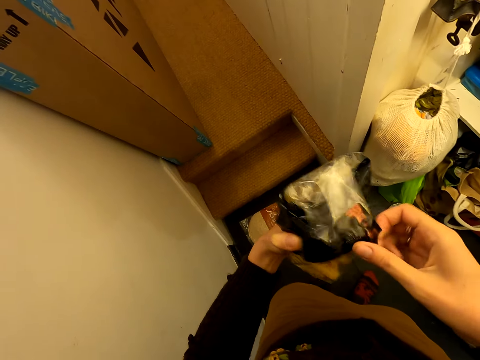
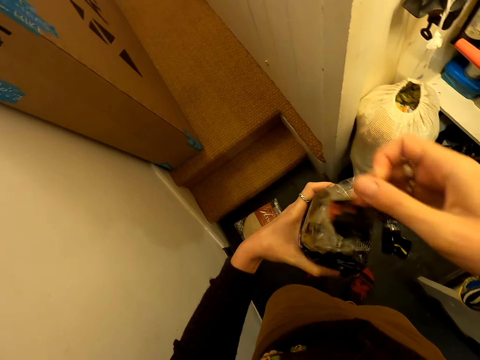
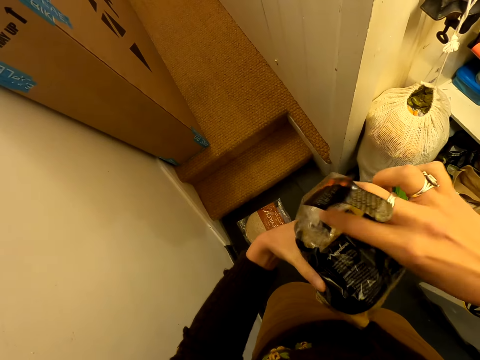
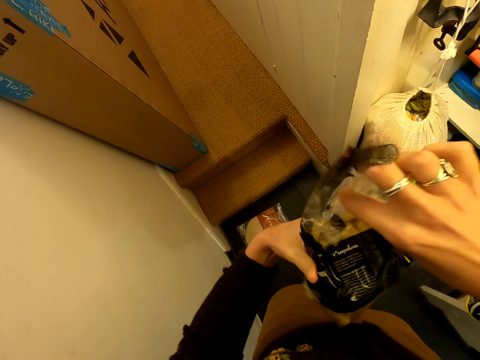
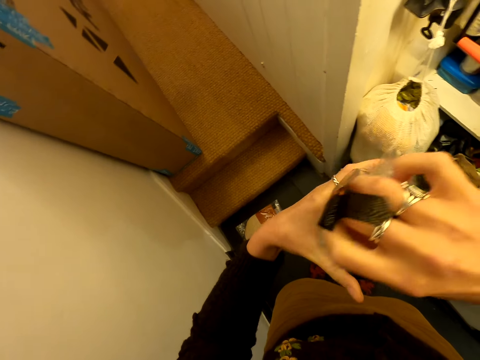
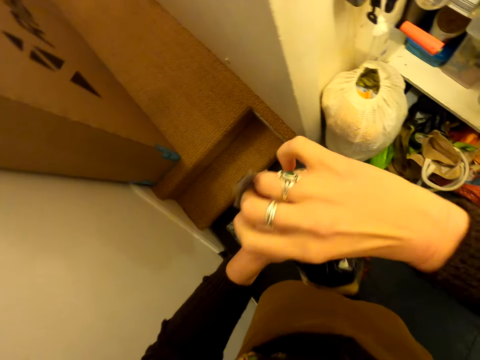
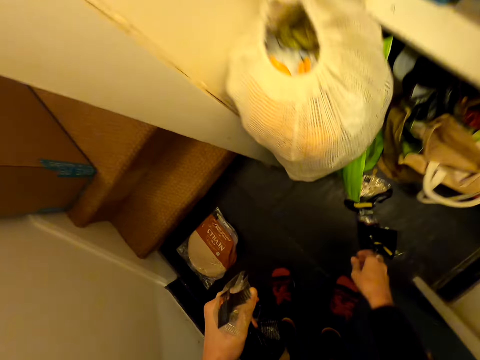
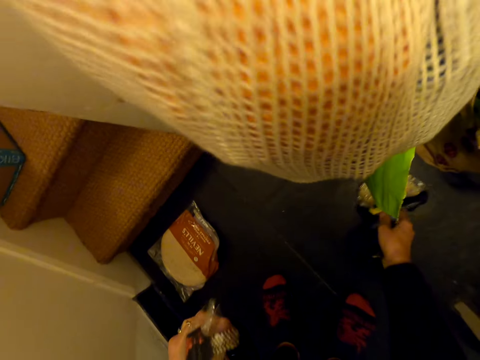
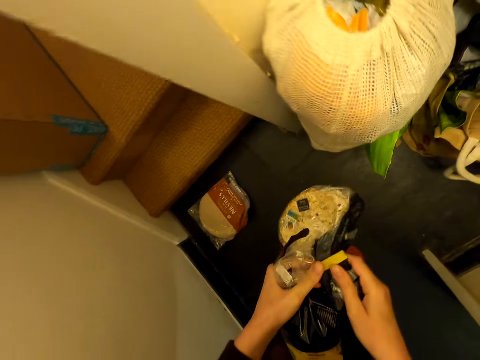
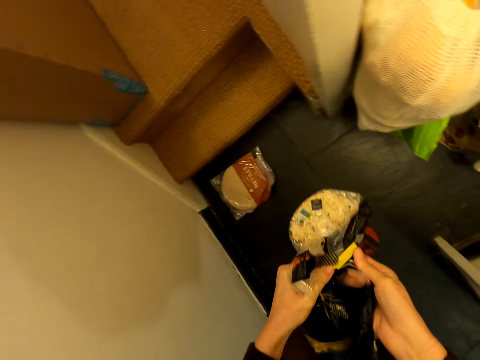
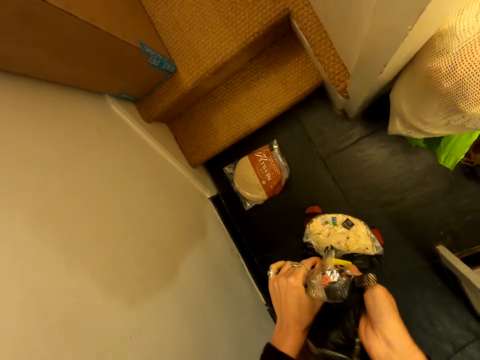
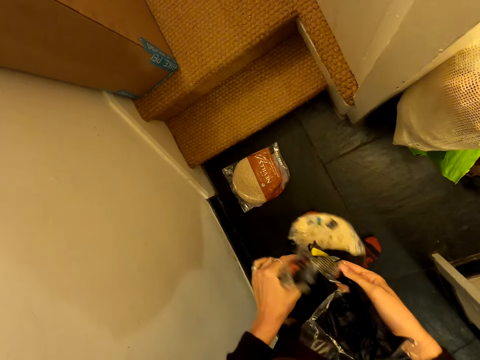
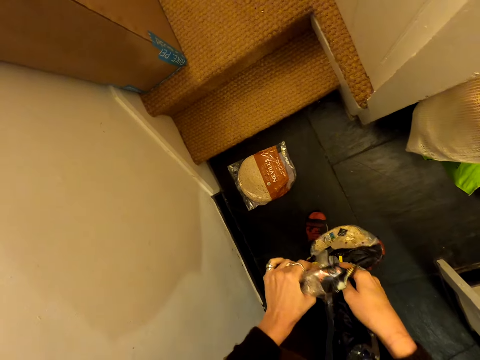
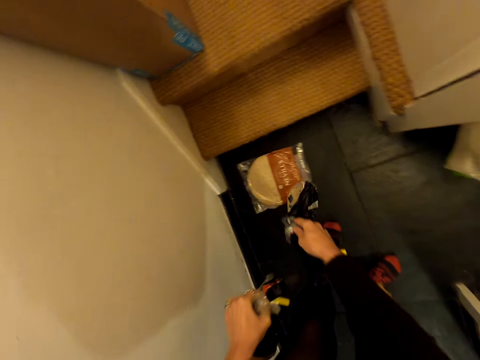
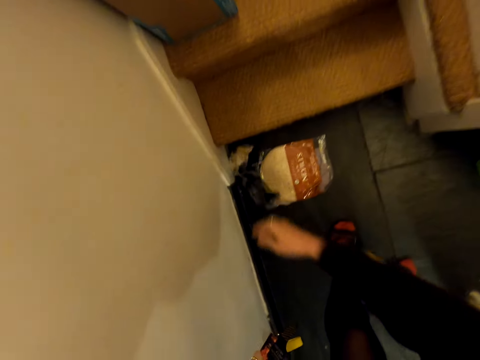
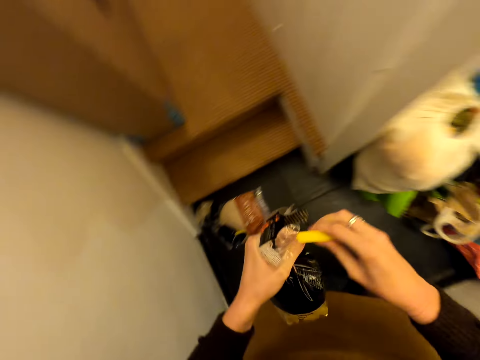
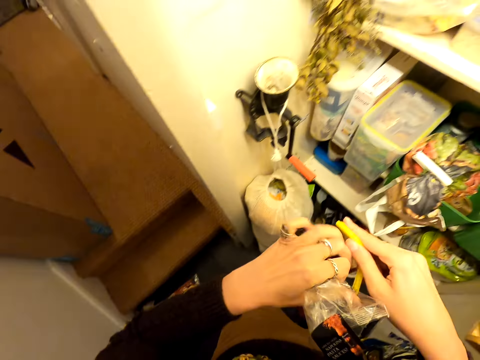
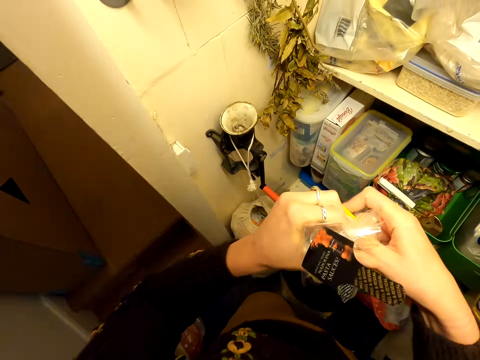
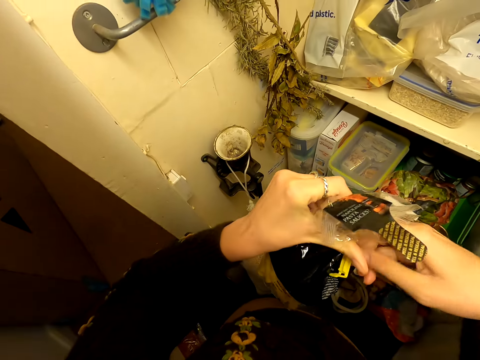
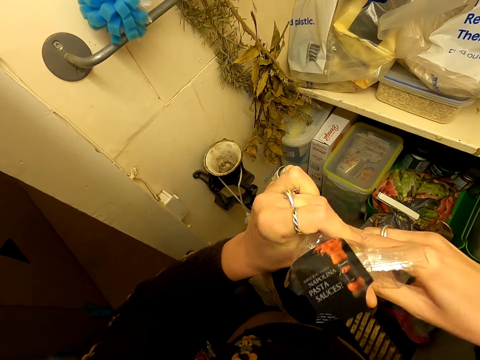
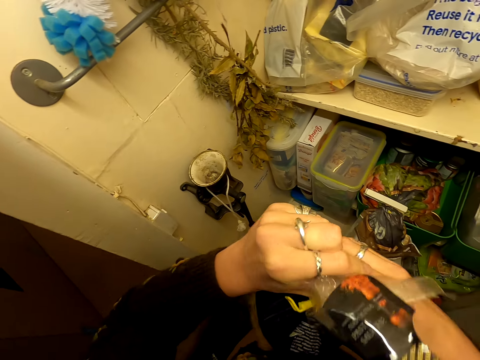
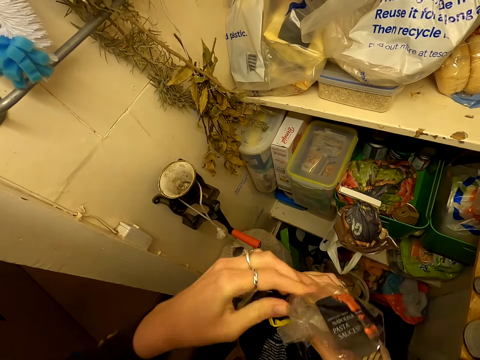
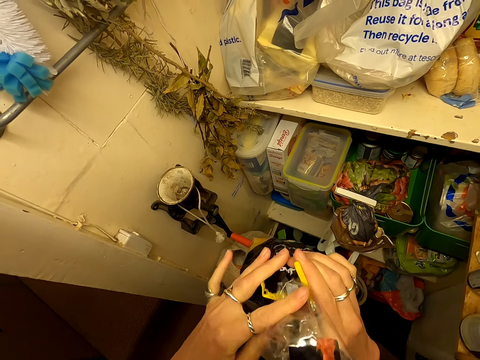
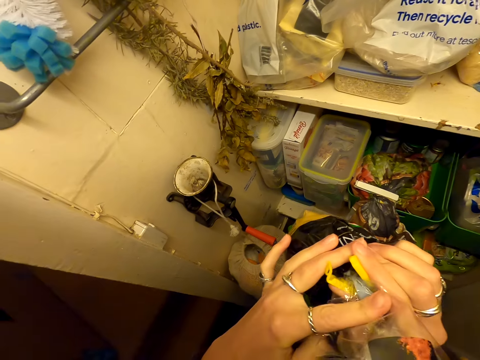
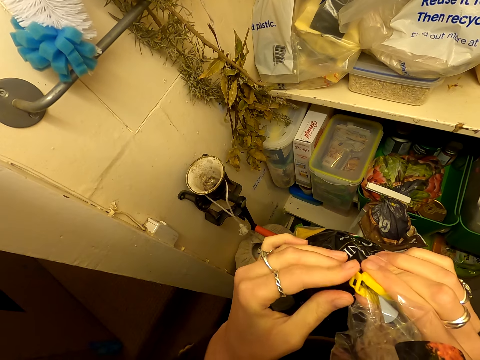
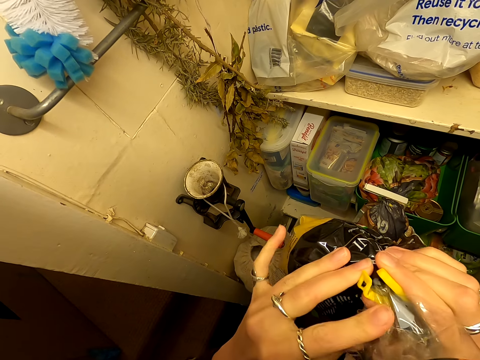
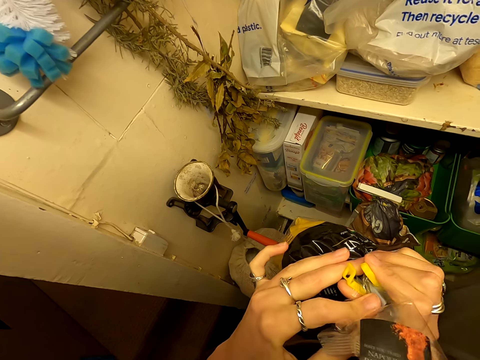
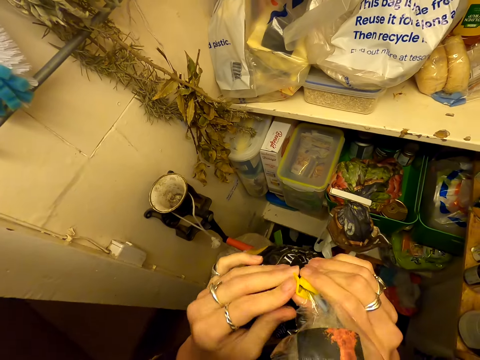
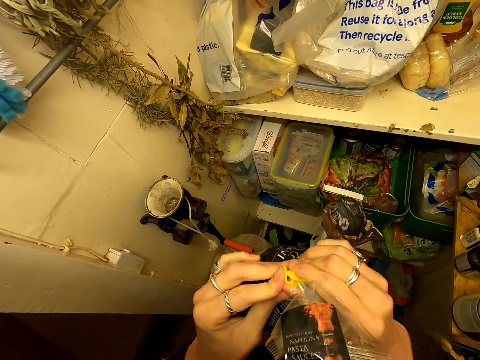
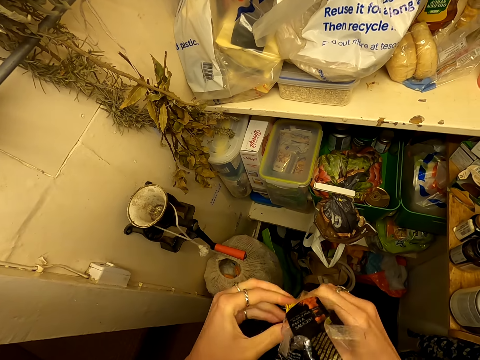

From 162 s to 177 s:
The camera wearer picks a packet on the floor. They open the macaroni. They untie the packet. They put the packet of macaroni on the floor. They adjust a clip. They tie the packet with the clip.

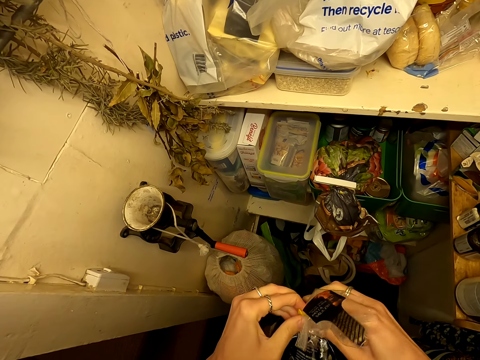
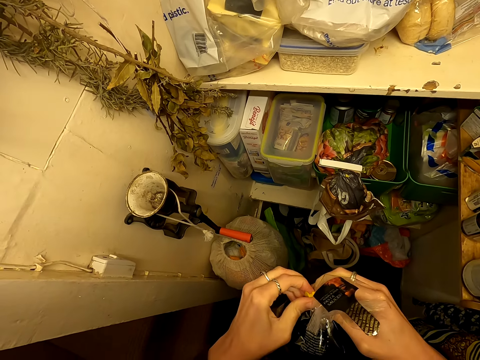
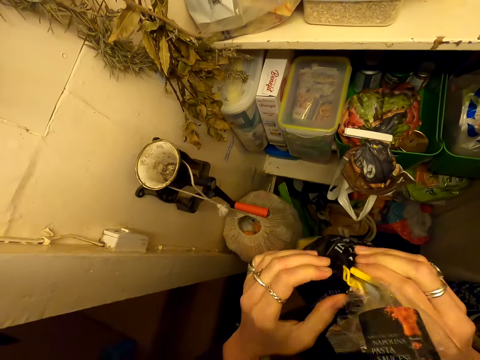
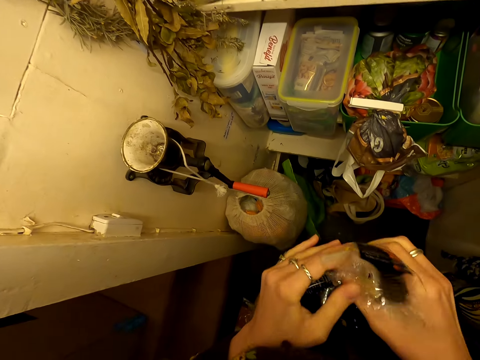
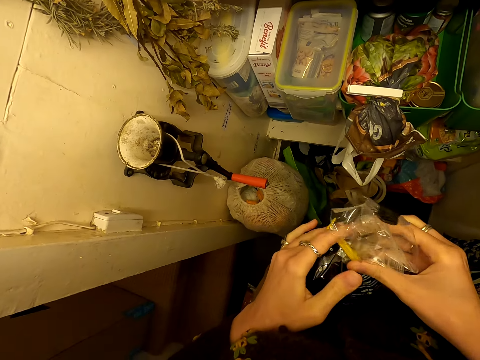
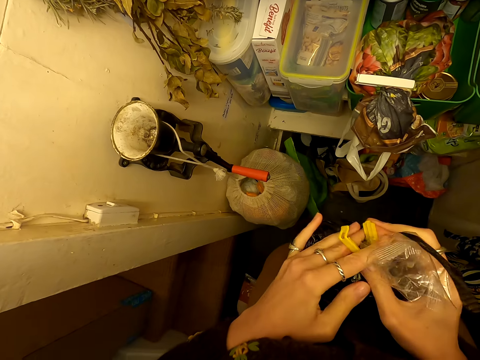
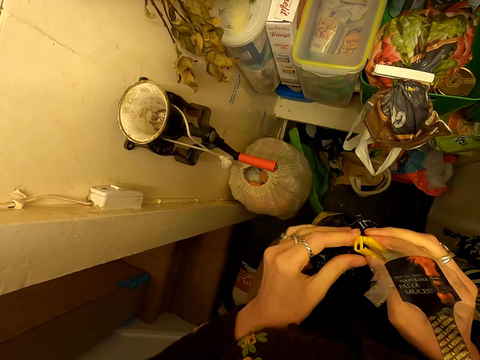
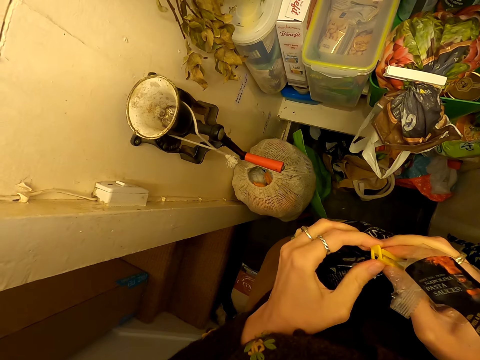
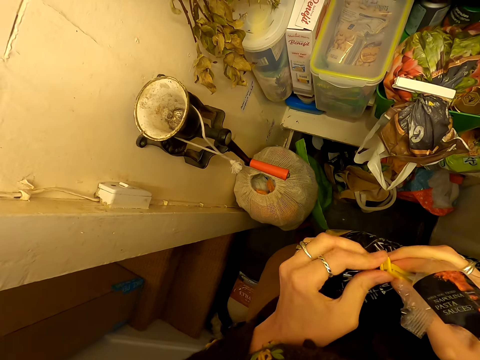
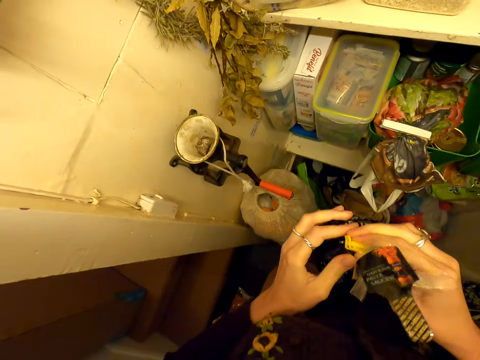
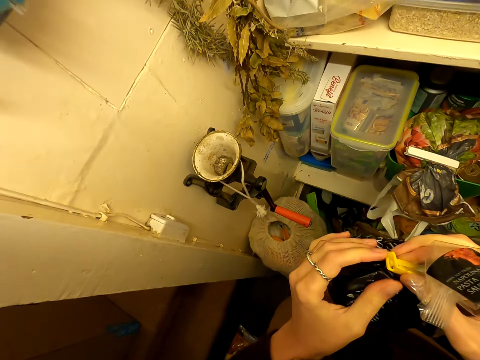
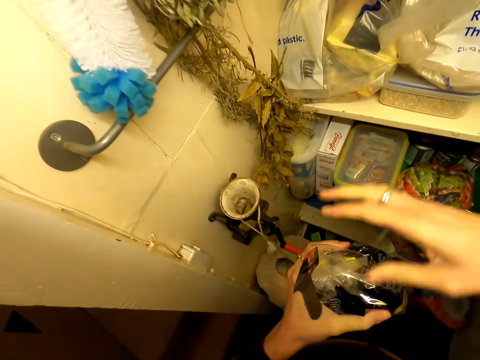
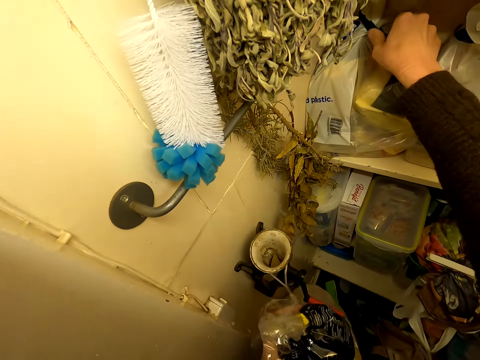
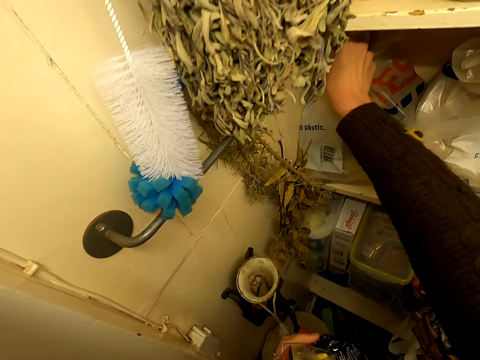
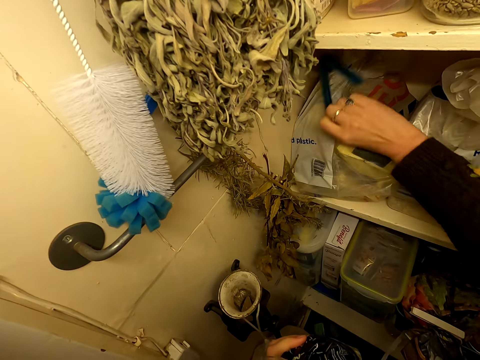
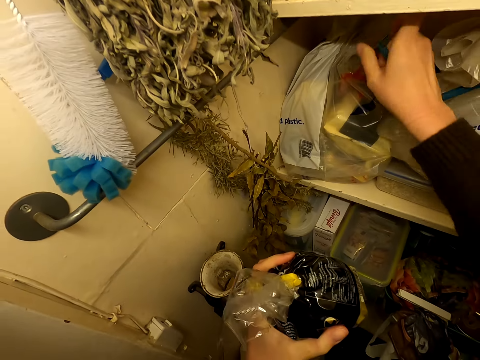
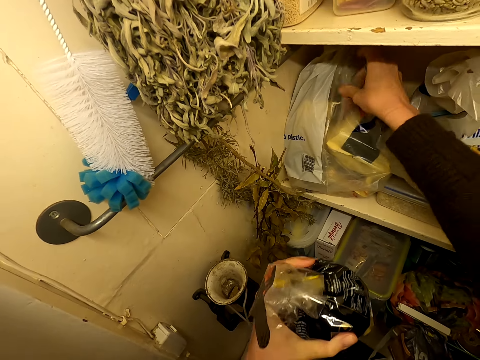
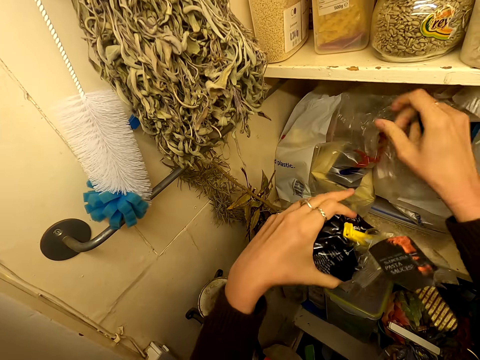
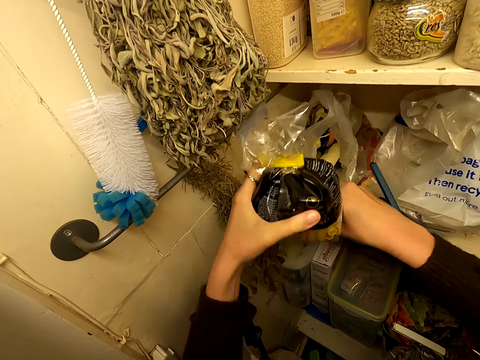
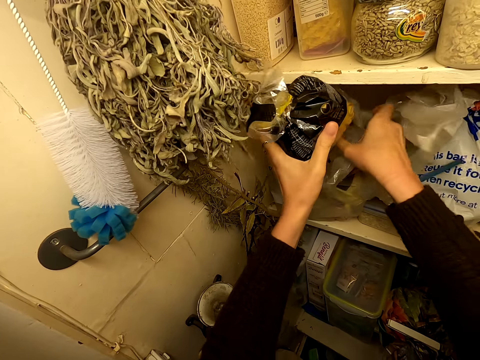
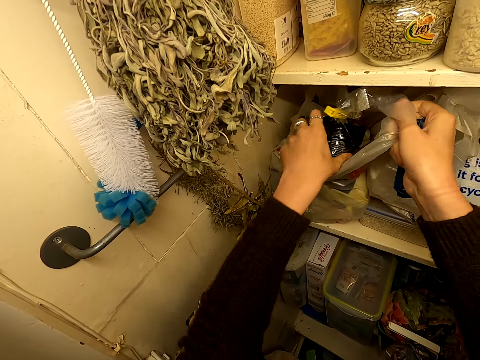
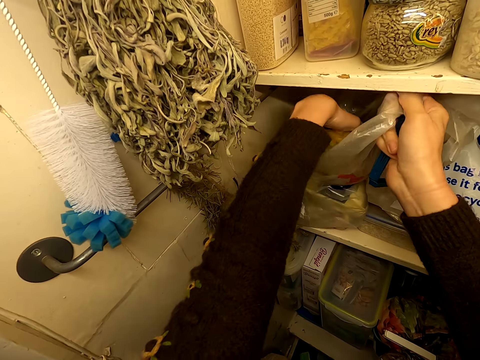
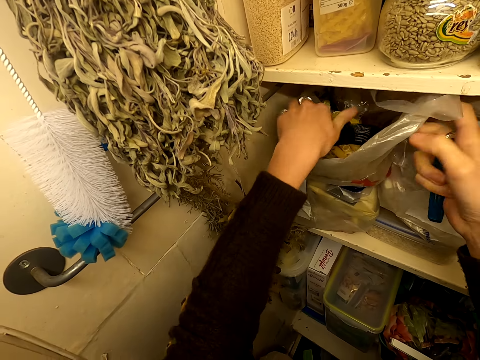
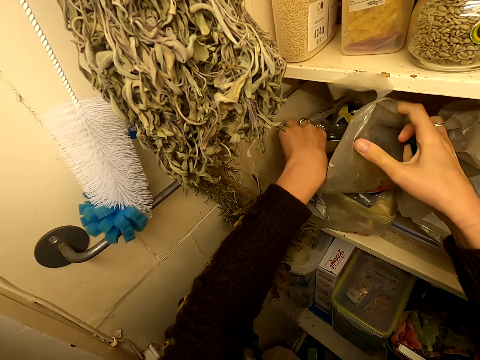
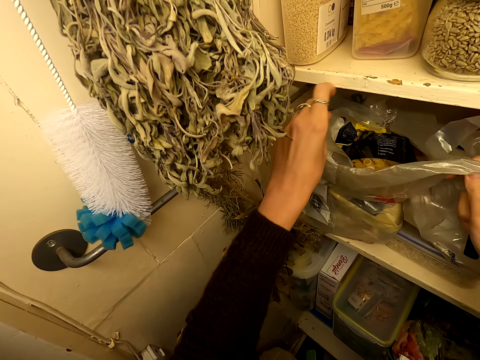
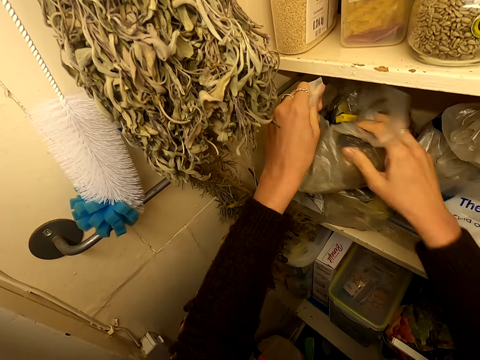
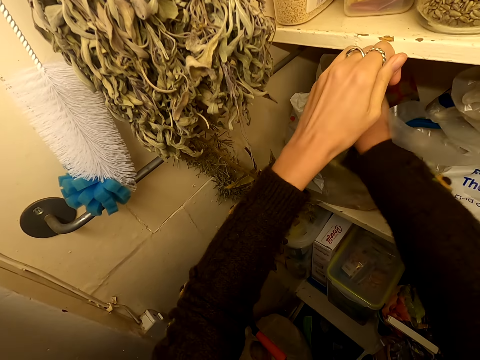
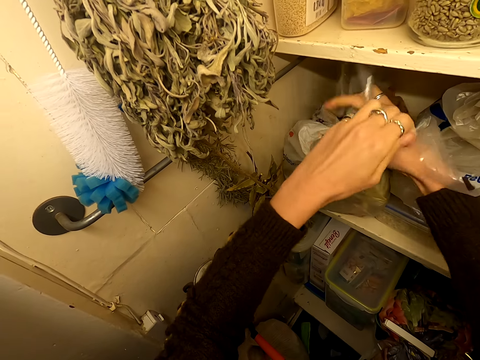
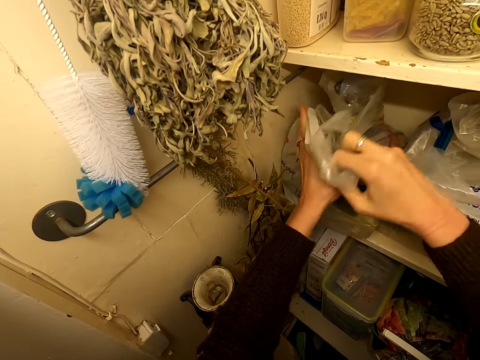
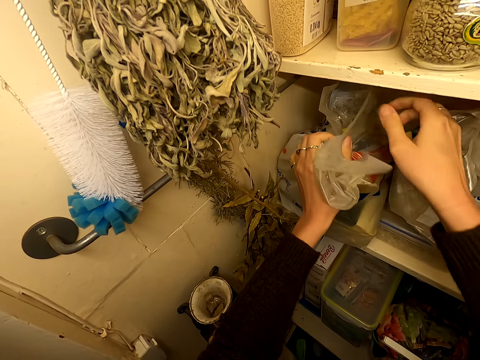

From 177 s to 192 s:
The camera wearer unties a plastic bag or nylon paper on the shelf. They open the nylon paper. They adjust the plastic bag. They open the nylon paper. They put the packet in the plastic bag. They tie the plastic bag. They close the nylon paper.
